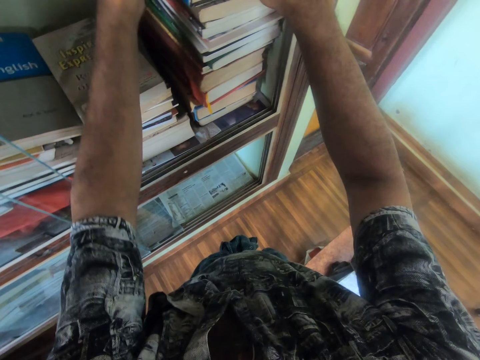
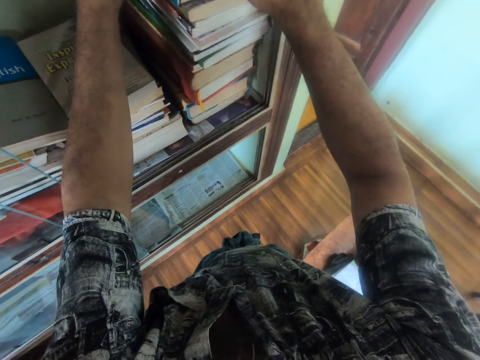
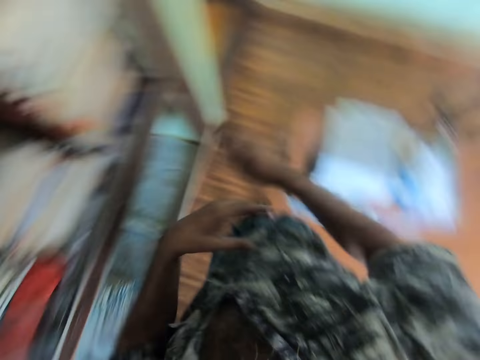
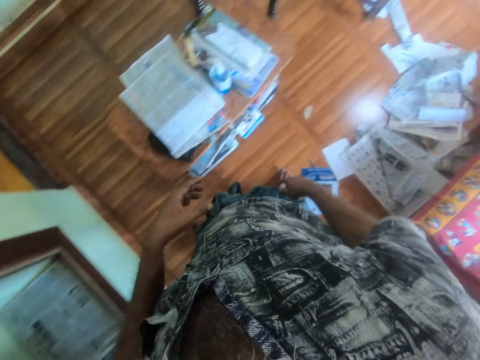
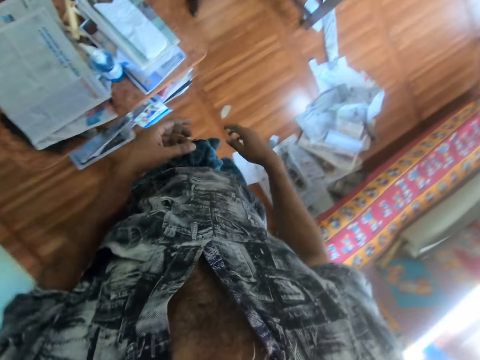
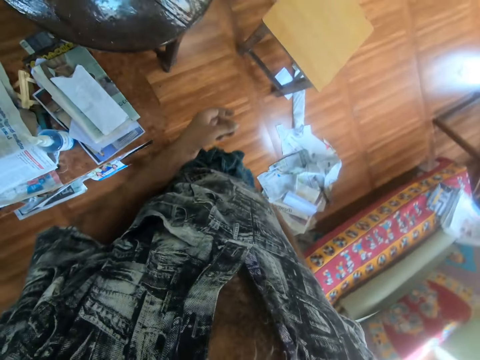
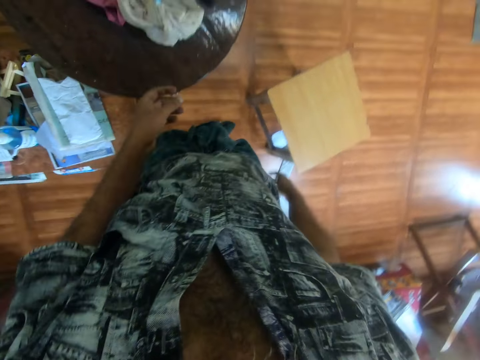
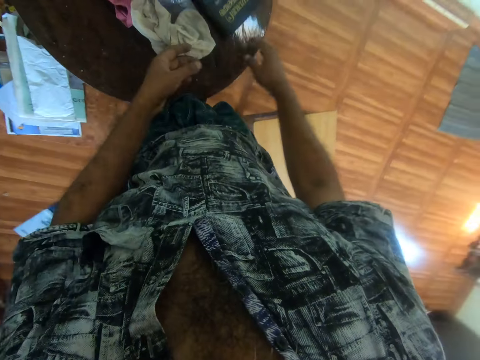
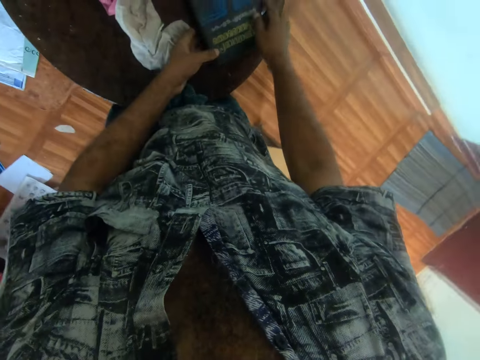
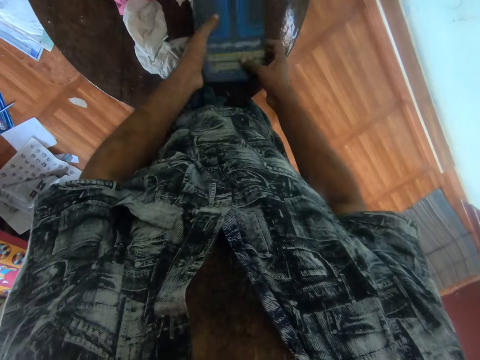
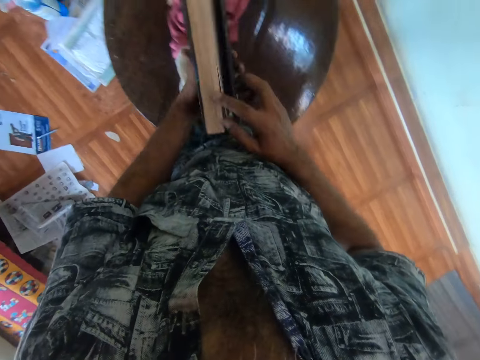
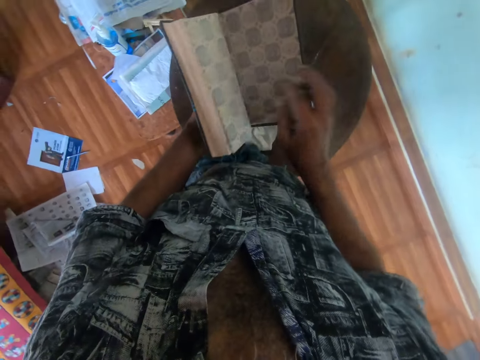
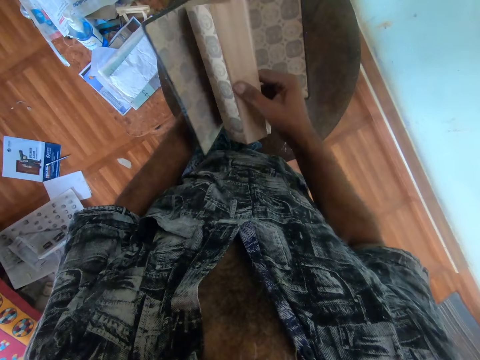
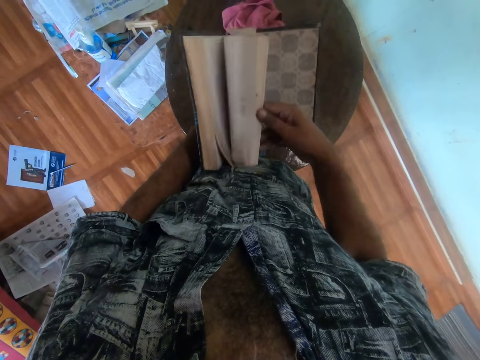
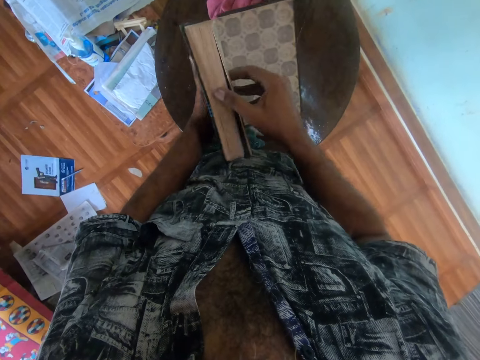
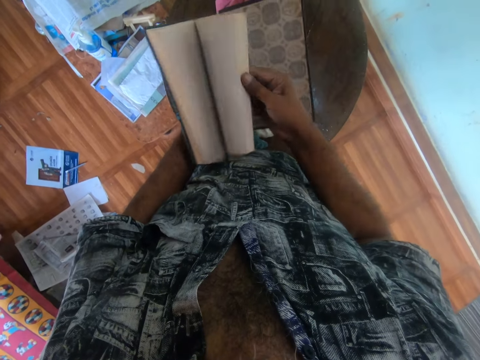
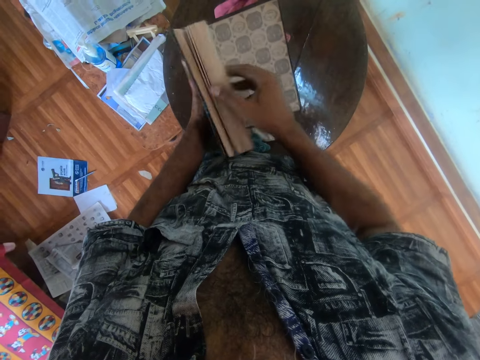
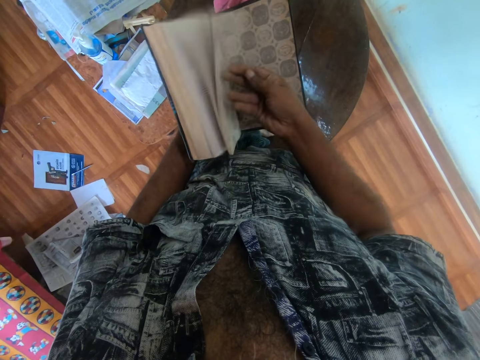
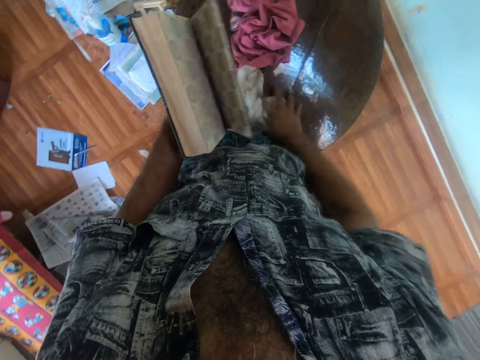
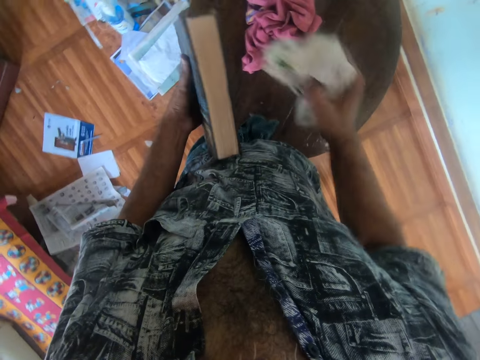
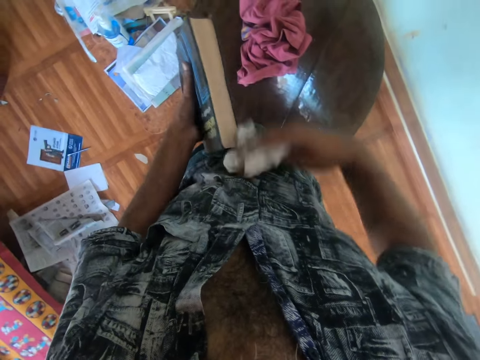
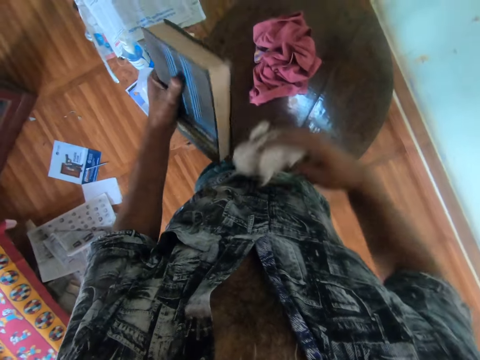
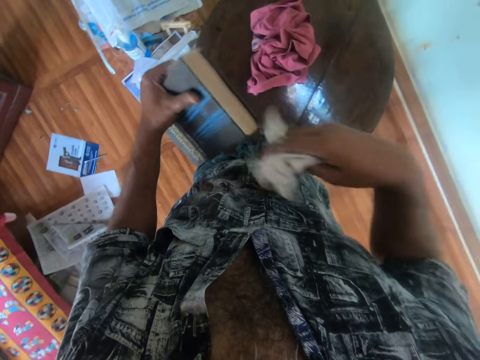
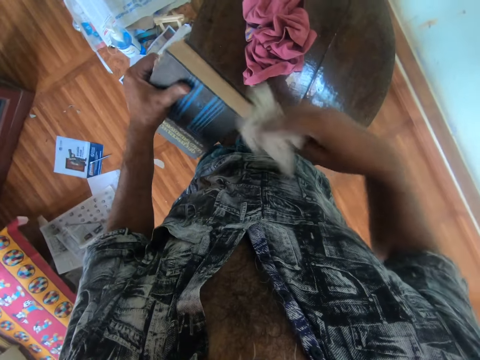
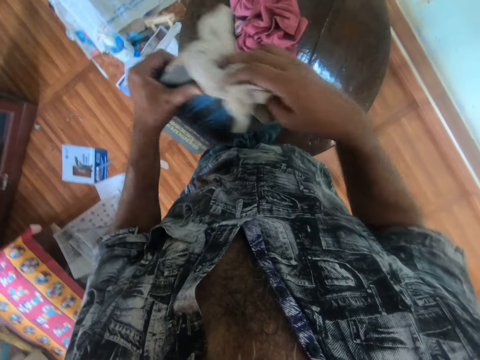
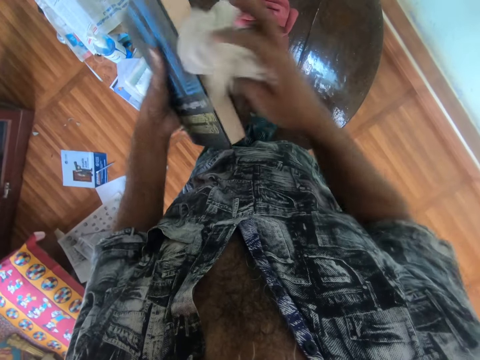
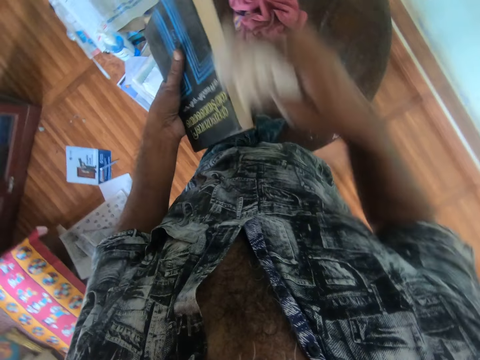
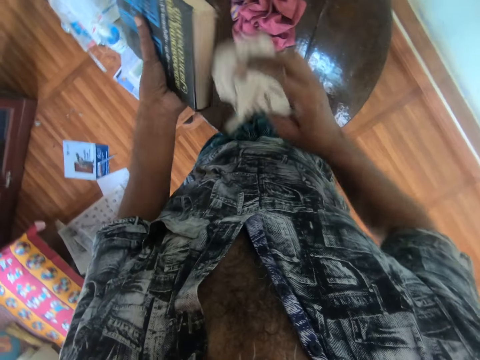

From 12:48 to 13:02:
The camera wearer moves in the room. They pick up the book. They peruse the book and open the book pages. They pick up the piece of cloth. They wipe the book with the piece of cloth.

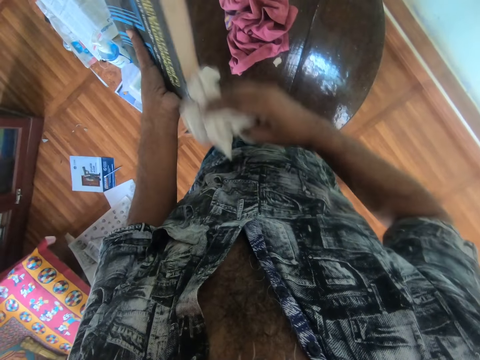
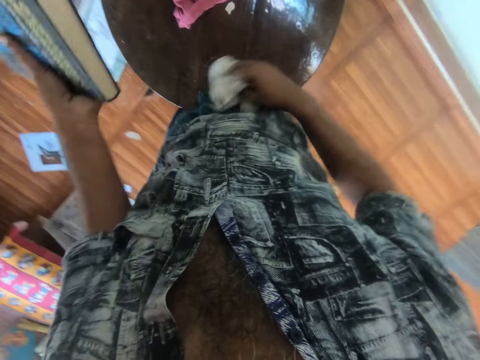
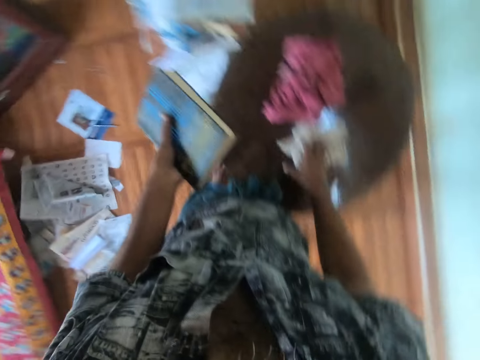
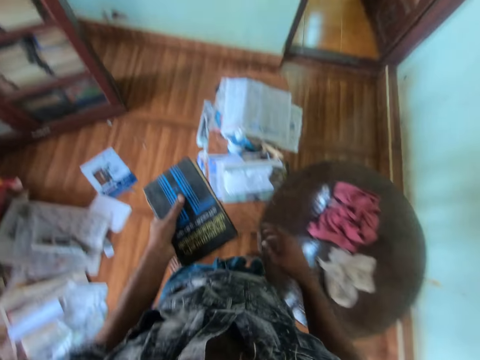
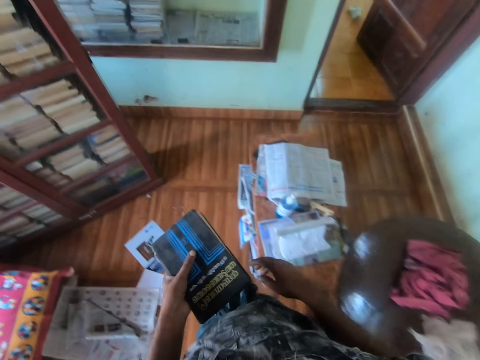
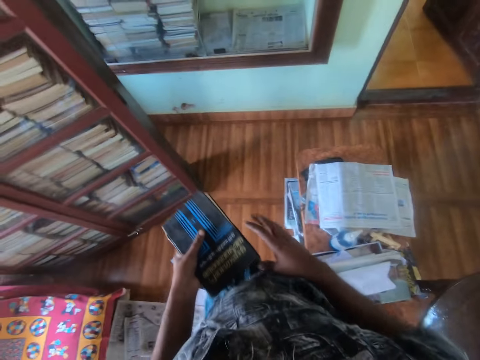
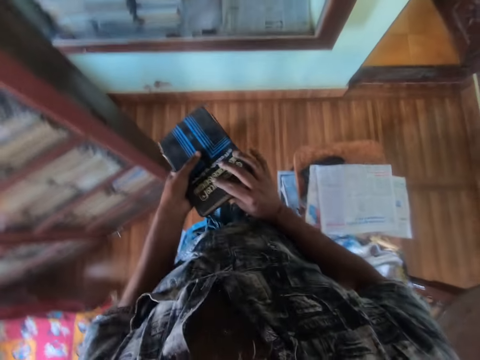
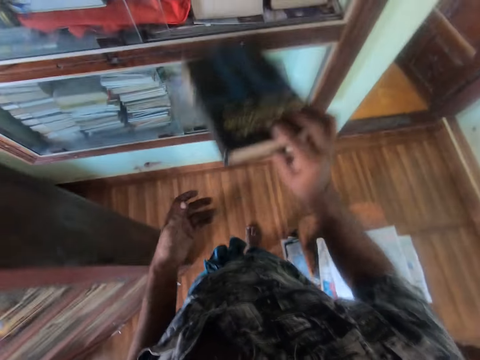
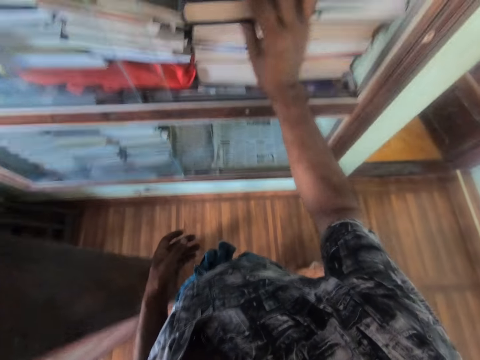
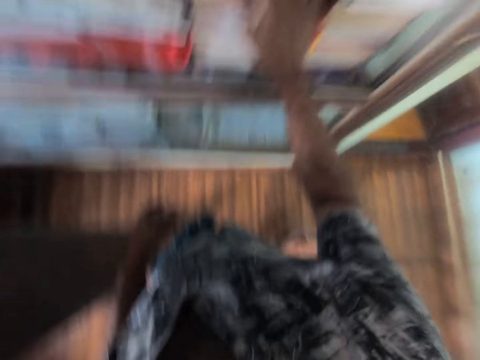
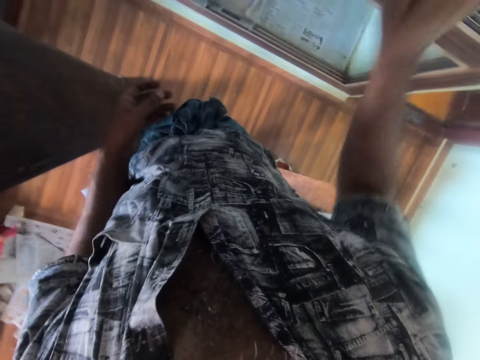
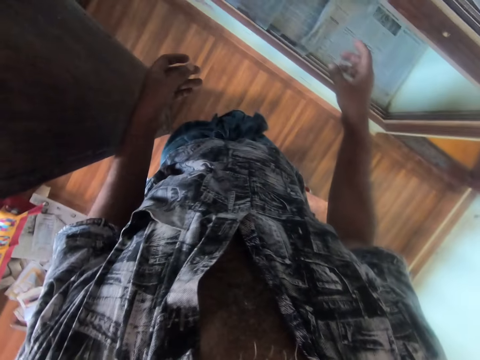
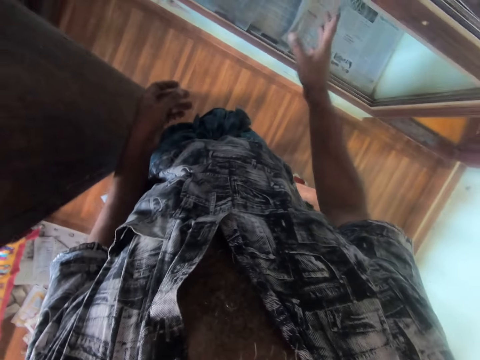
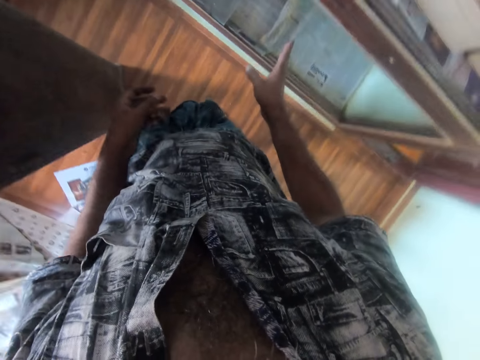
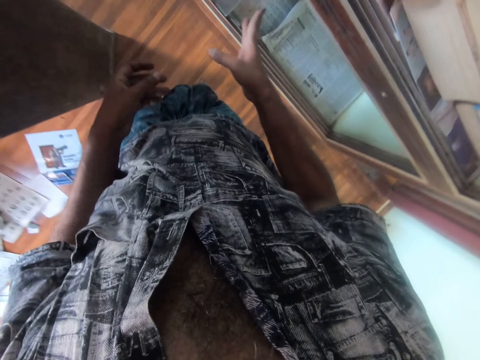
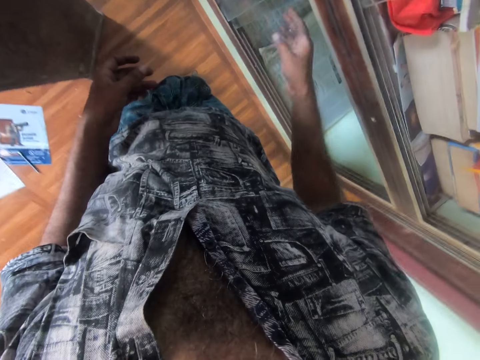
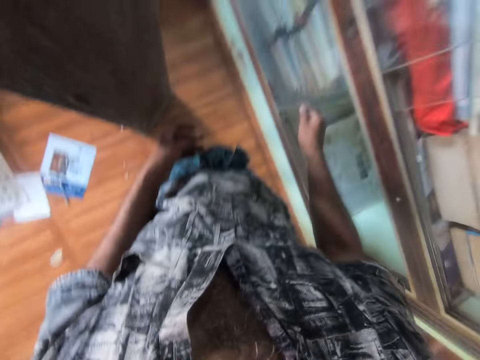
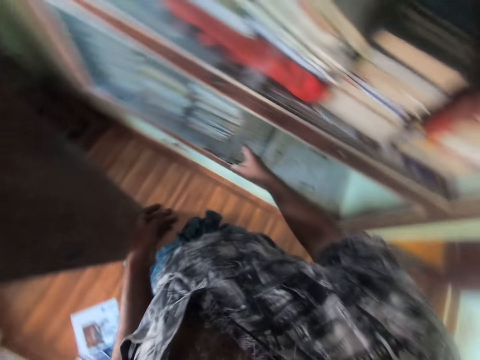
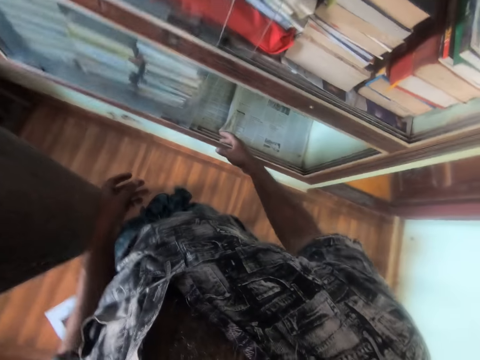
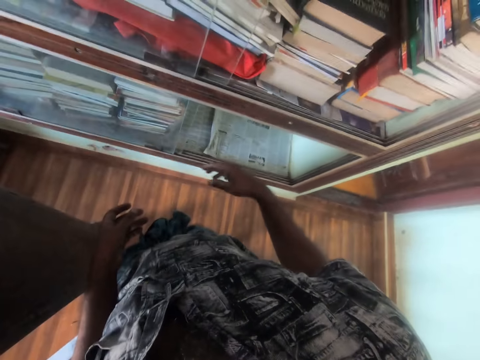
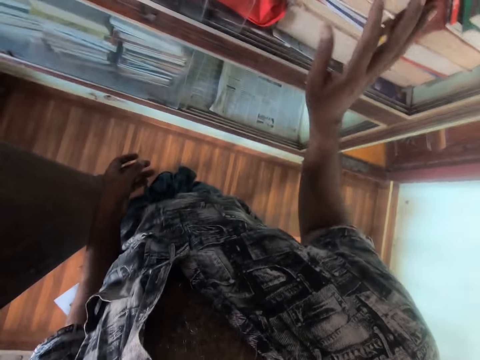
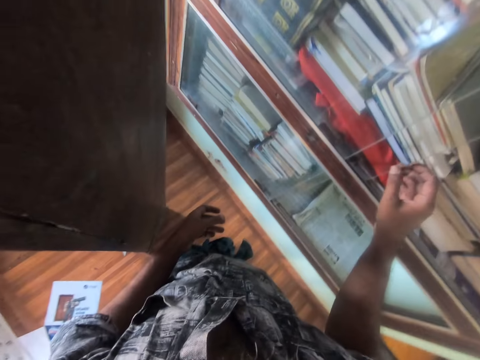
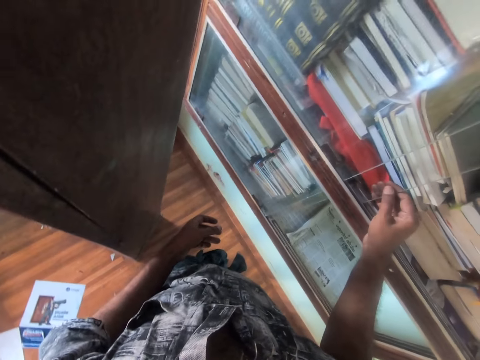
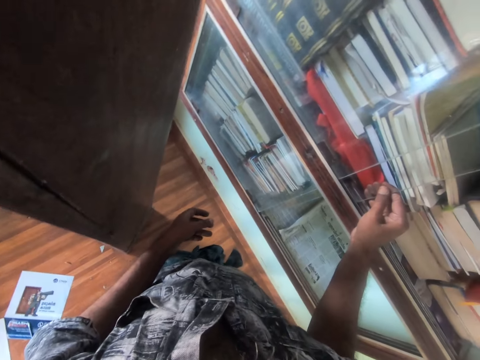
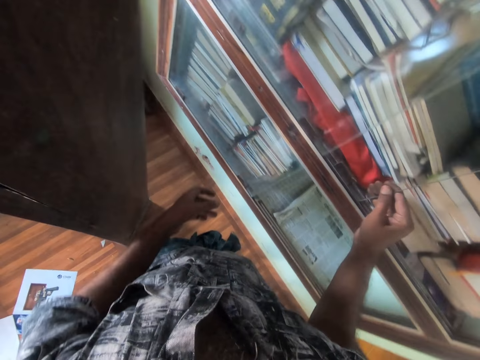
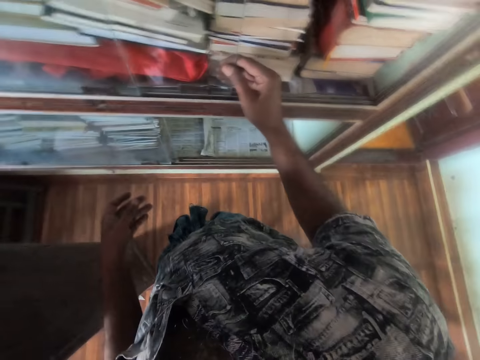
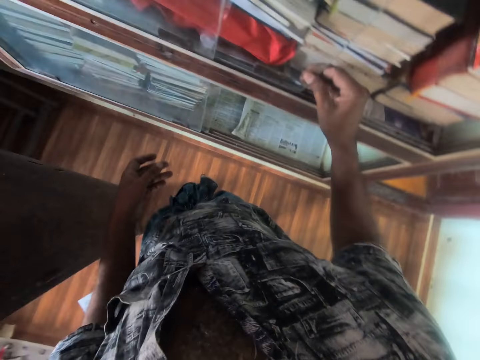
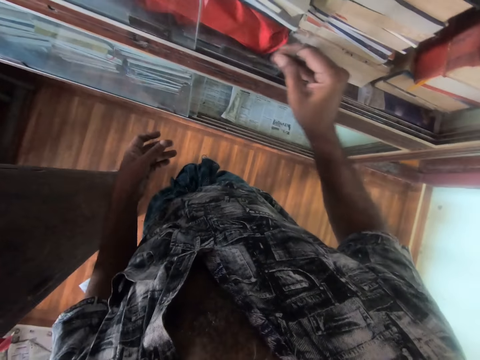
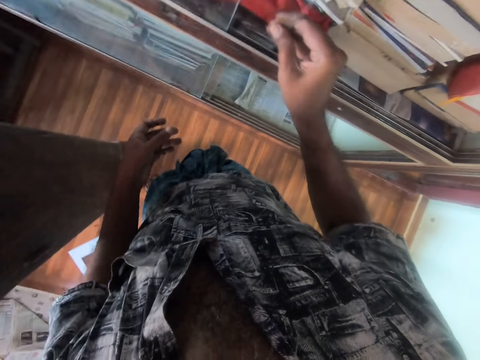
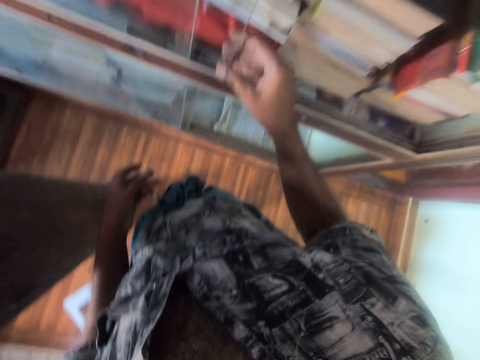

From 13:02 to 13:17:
The camera wearer places the cloth on the table. They move in the room. They hold the book with the right hand. They put the book in the book shelf. They push the shelf glass. They look around. They look at the book shelf. They pull the shelf glass. They look around. They push the shelf glass.
